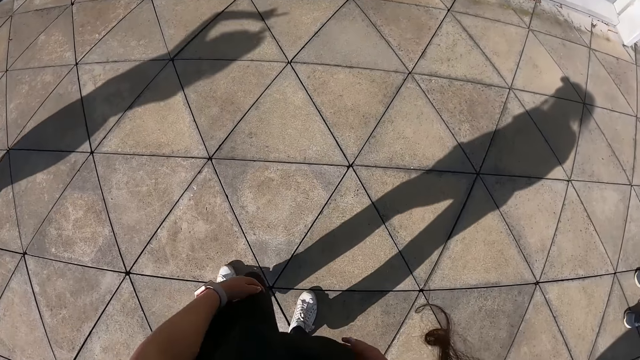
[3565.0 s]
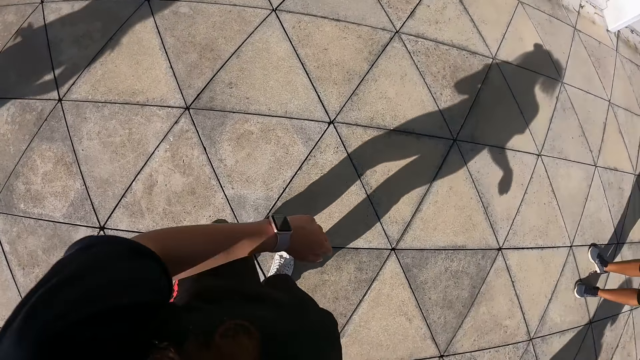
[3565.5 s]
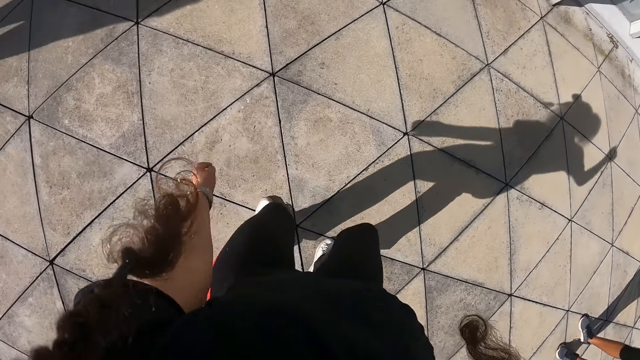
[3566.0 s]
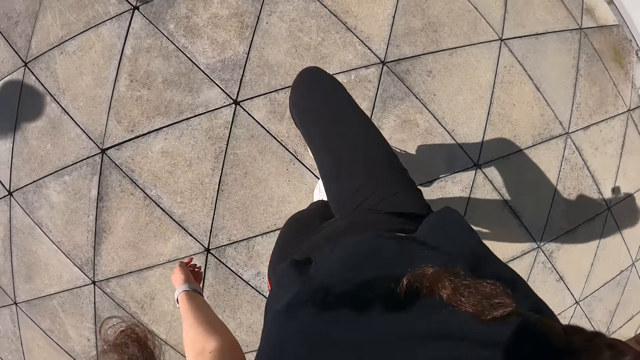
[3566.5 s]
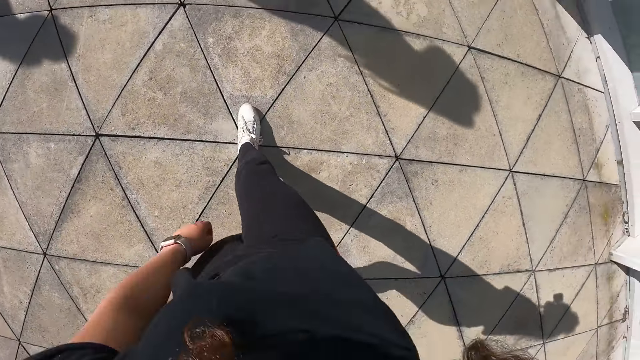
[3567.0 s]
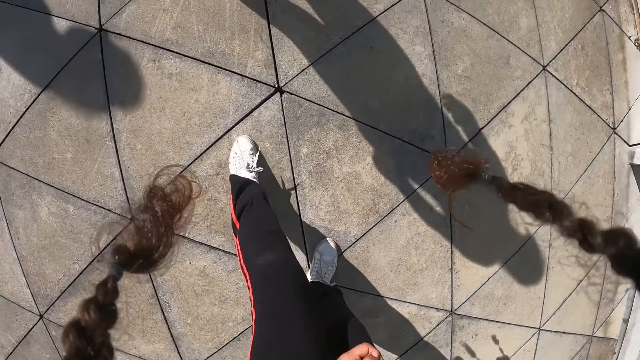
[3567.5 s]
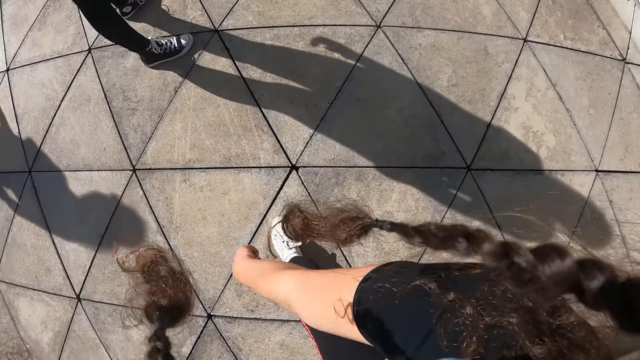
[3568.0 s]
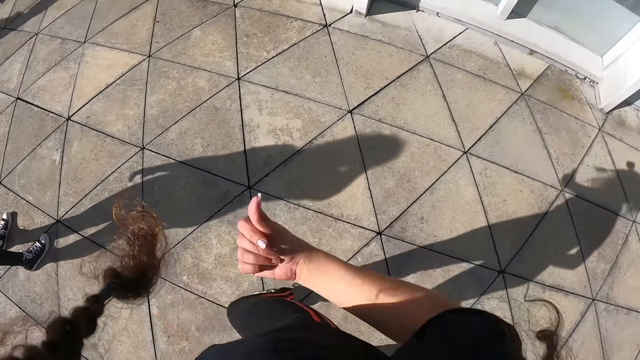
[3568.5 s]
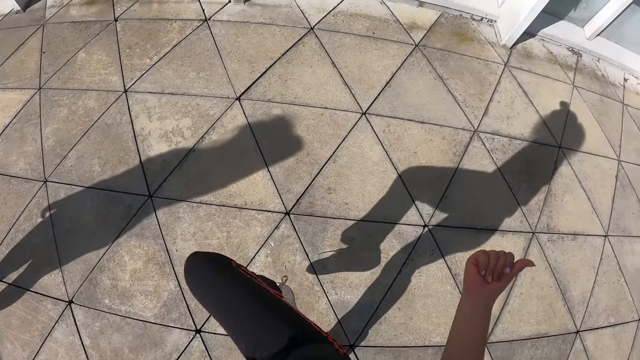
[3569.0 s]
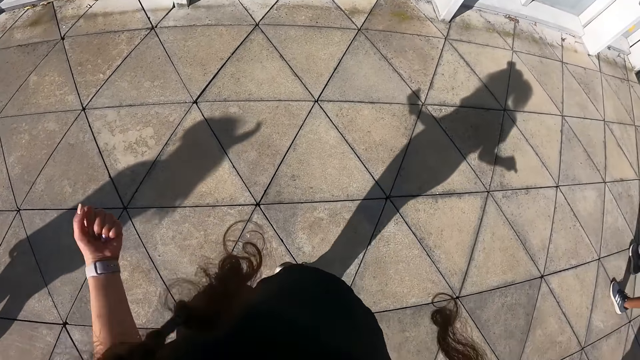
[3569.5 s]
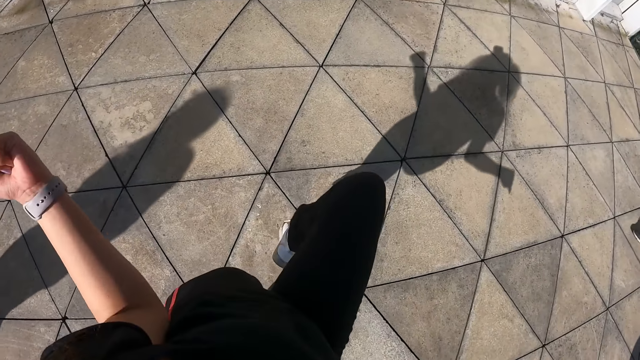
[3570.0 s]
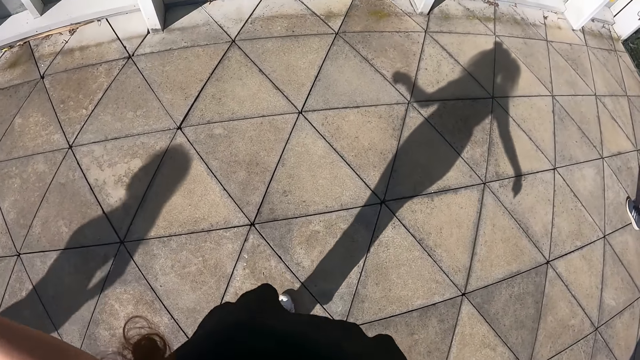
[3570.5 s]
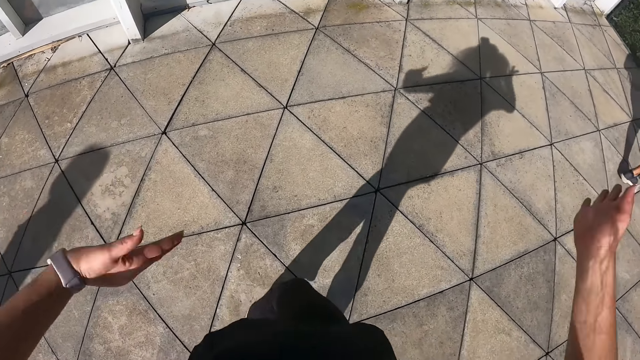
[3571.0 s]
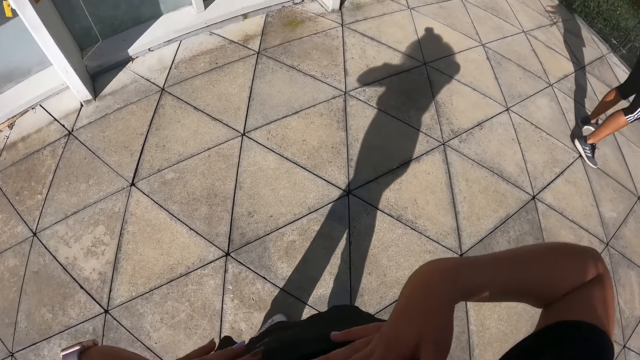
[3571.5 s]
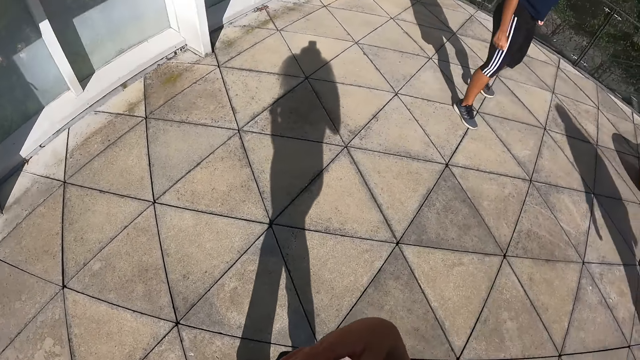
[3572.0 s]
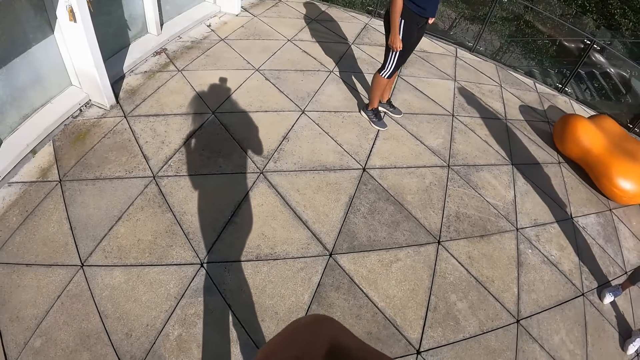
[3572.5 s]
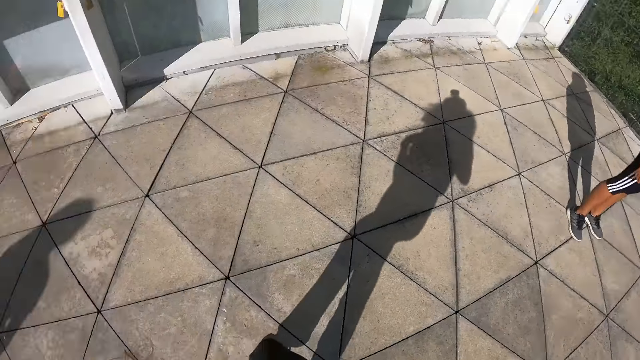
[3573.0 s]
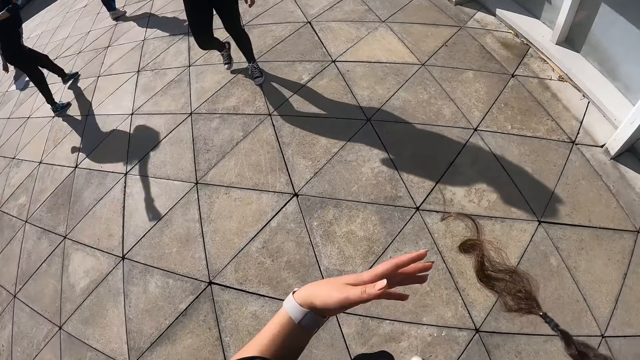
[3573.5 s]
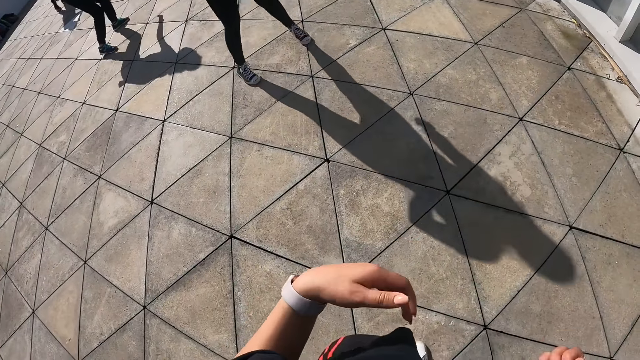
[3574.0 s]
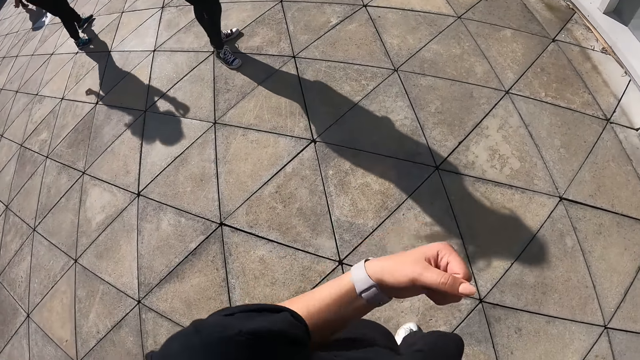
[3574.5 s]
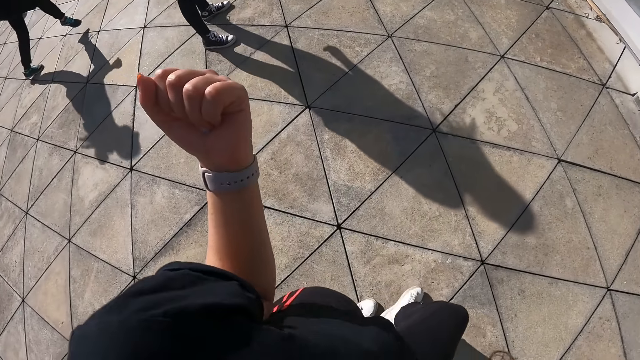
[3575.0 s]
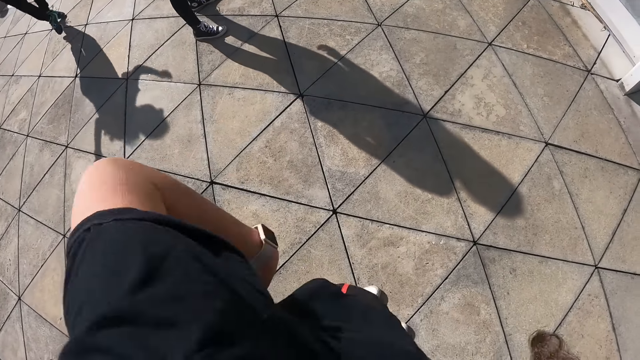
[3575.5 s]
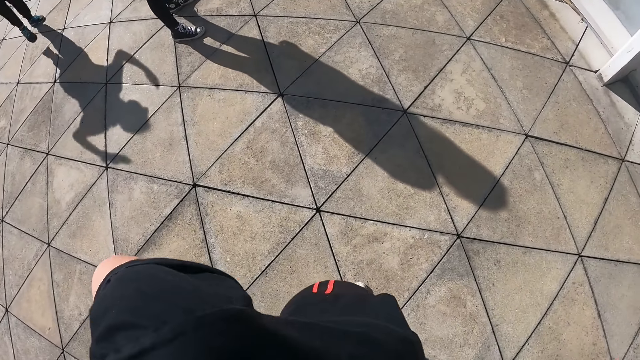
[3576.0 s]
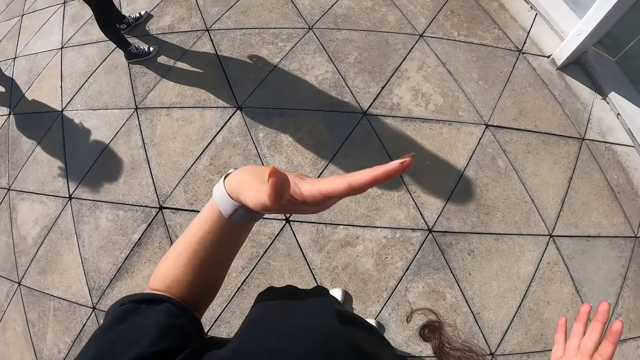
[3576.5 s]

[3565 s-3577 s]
The camera wearer dances.

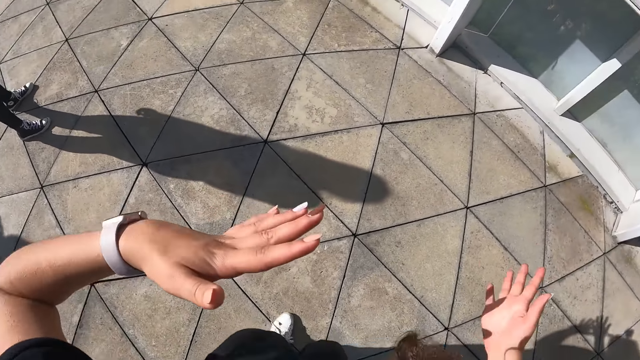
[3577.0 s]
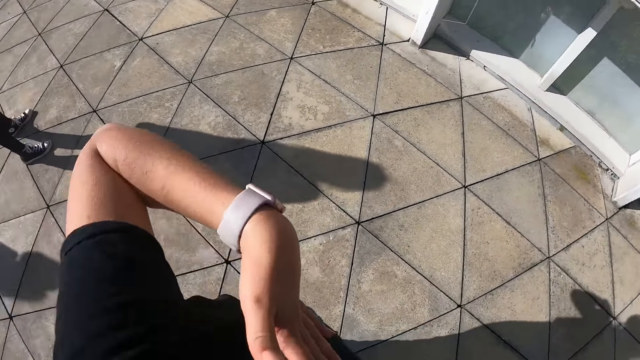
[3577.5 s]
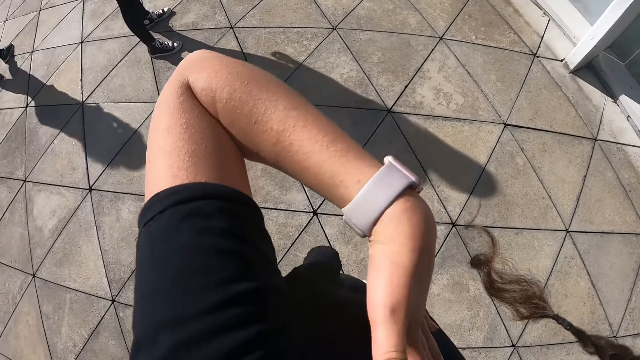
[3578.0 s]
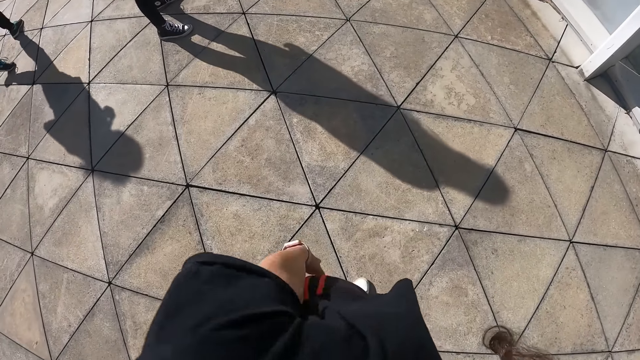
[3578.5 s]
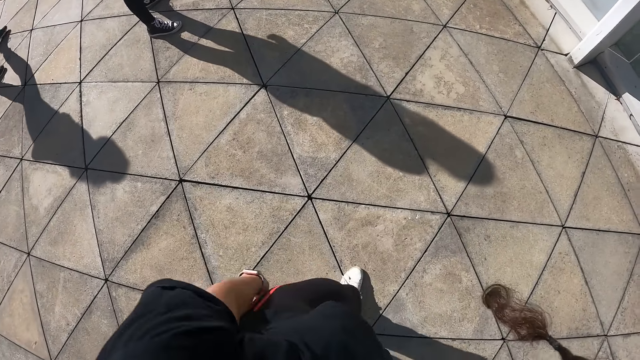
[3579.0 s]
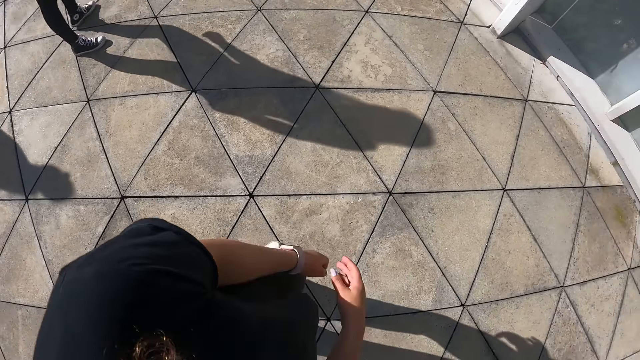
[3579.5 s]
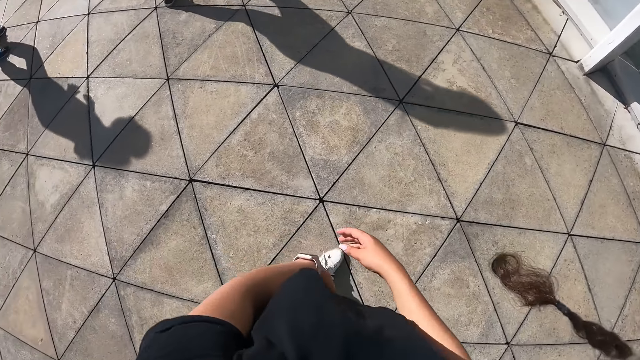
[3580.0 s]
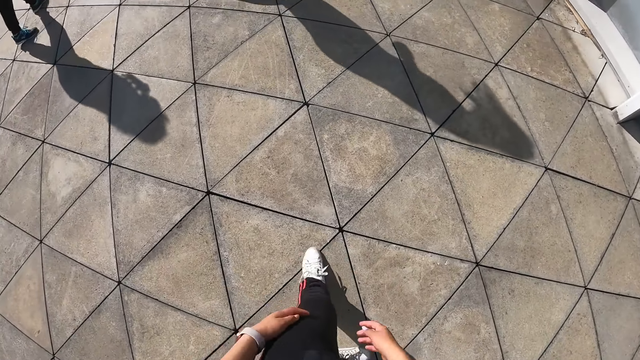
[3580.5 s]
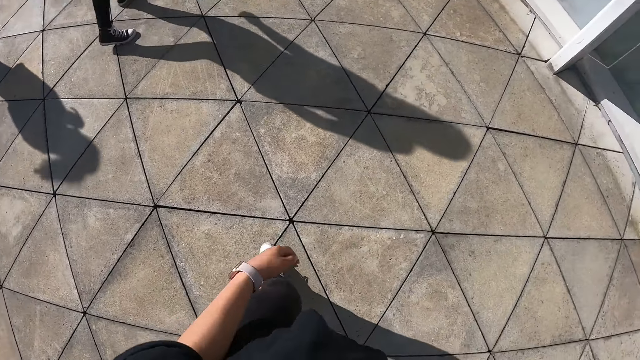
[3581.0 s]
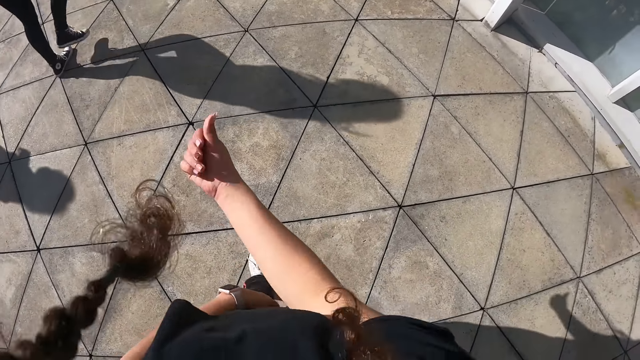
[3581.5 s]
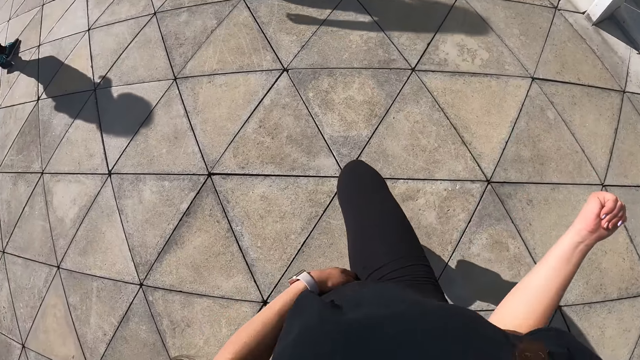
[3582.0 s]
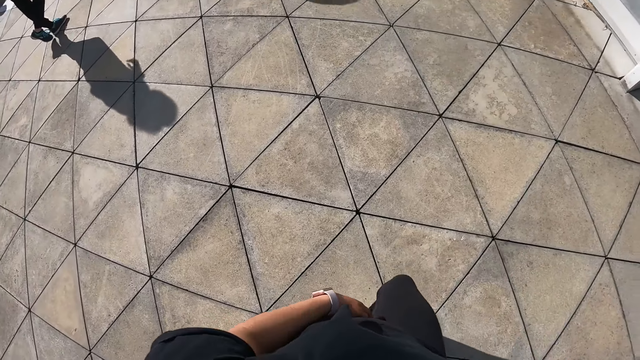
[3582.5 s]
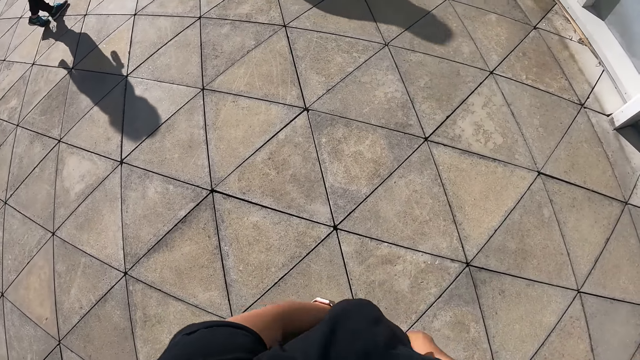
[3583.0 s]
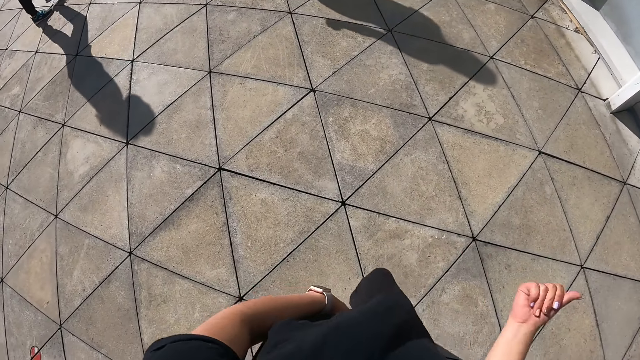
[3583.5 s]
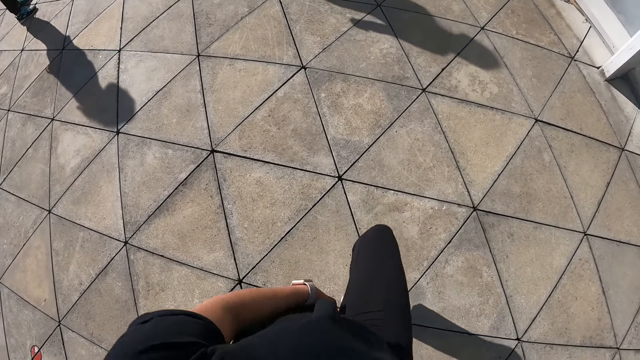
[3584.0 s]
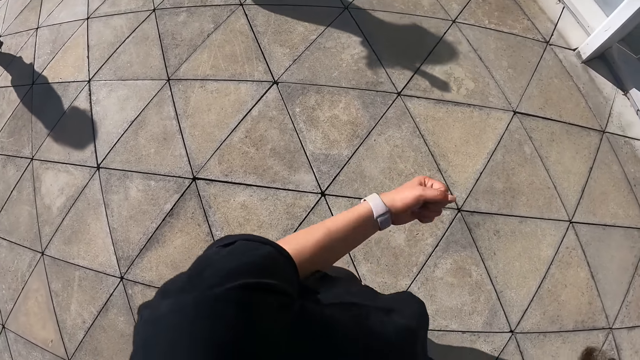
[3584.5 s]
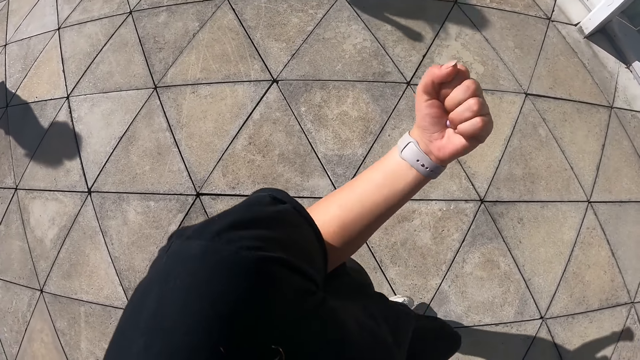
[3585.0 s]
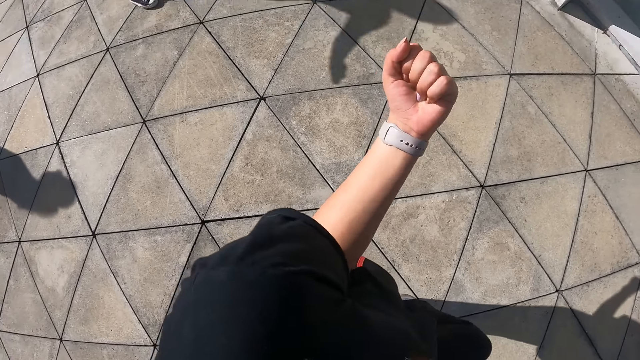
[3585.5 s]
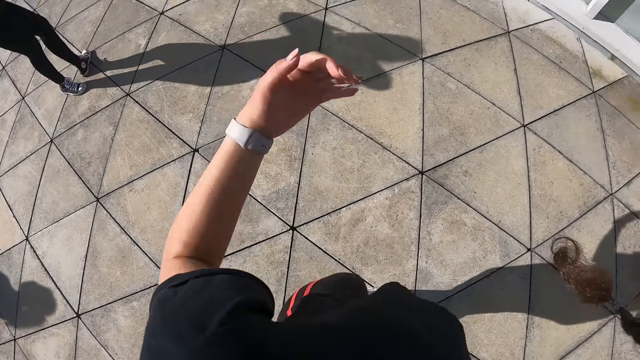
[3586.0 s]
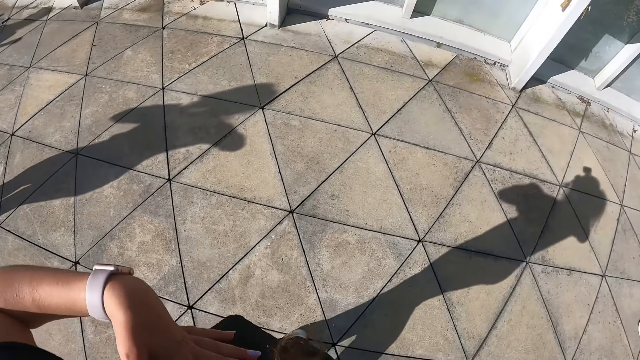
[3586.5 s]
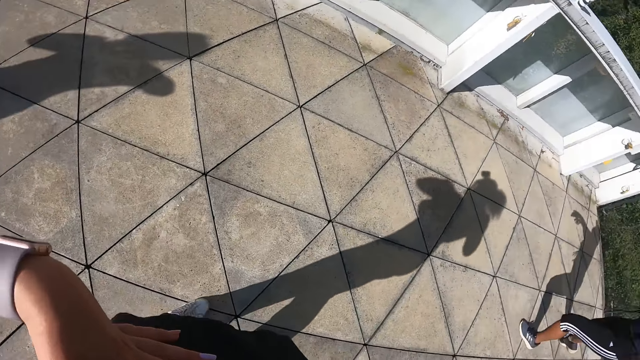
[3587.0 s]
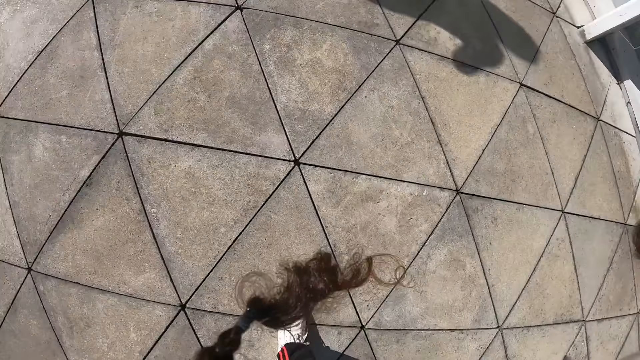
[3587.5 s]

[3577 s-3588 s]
The camera wearer dances.
